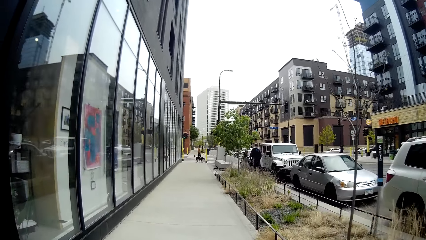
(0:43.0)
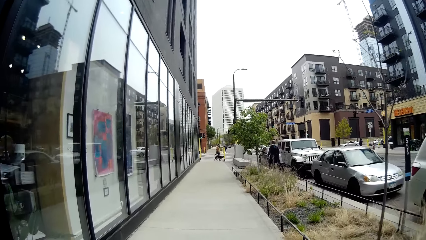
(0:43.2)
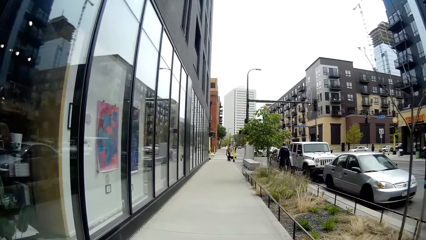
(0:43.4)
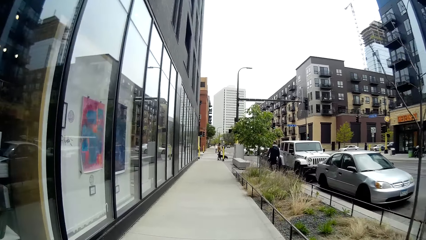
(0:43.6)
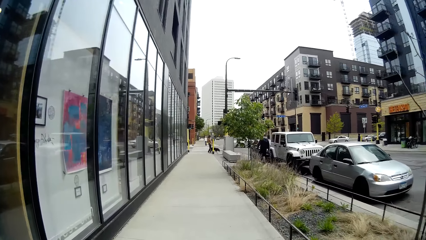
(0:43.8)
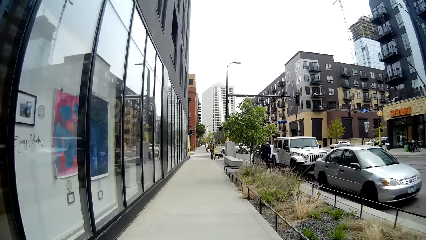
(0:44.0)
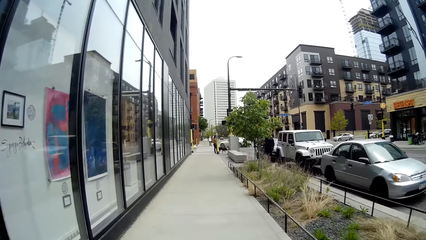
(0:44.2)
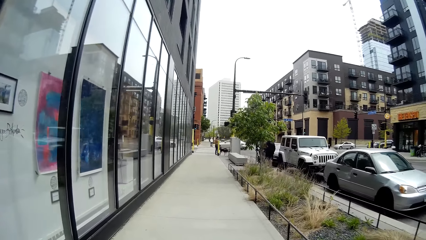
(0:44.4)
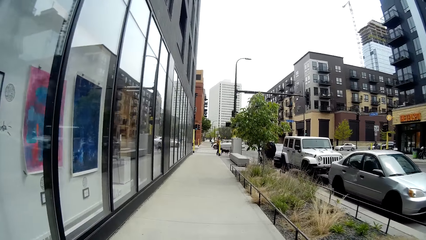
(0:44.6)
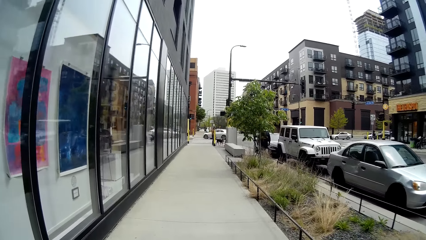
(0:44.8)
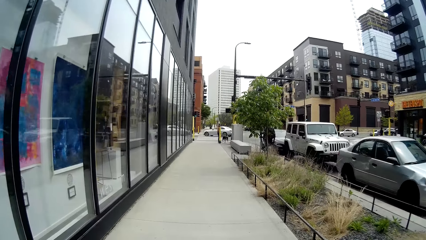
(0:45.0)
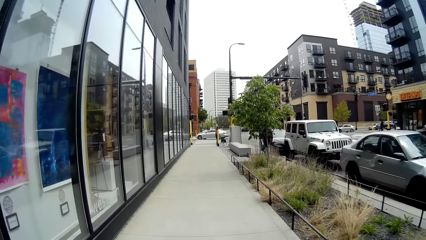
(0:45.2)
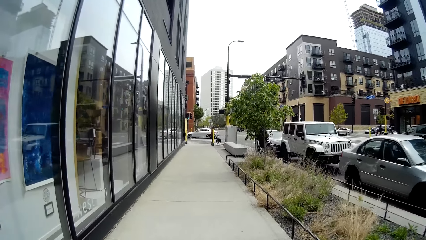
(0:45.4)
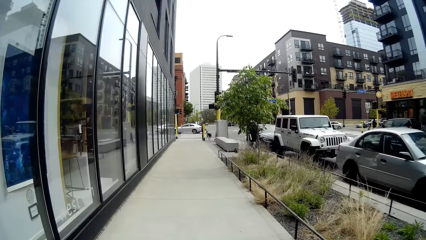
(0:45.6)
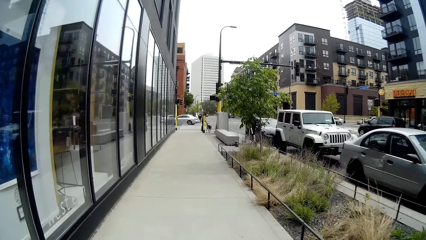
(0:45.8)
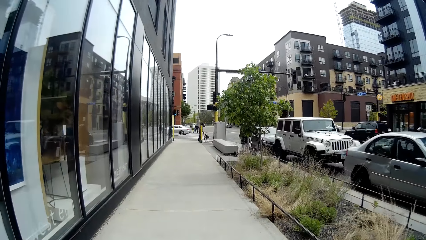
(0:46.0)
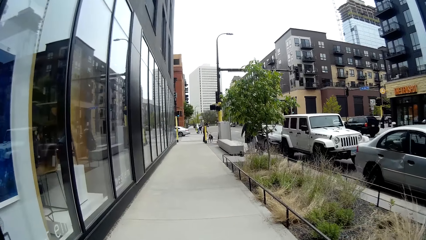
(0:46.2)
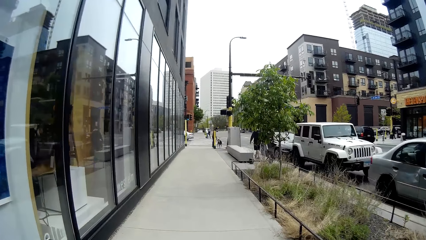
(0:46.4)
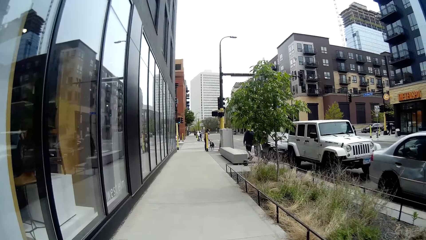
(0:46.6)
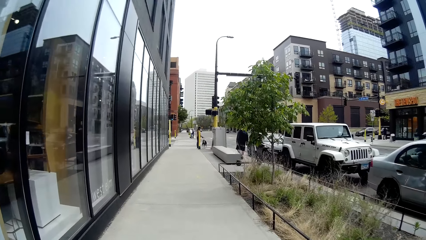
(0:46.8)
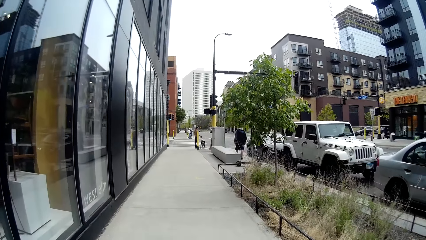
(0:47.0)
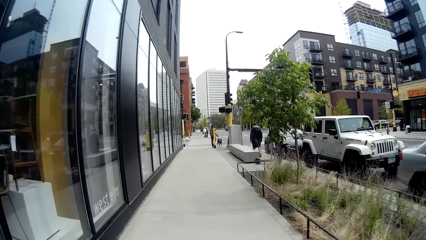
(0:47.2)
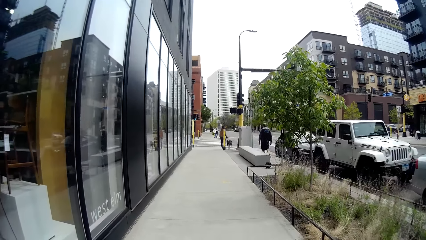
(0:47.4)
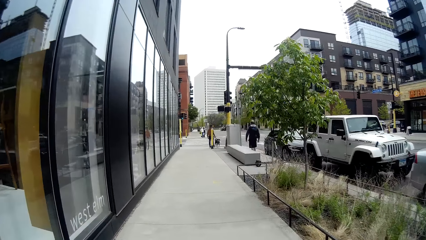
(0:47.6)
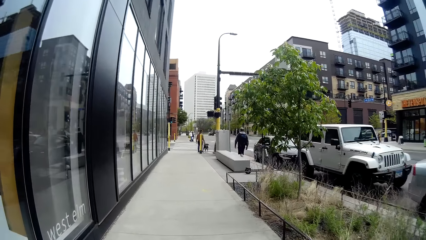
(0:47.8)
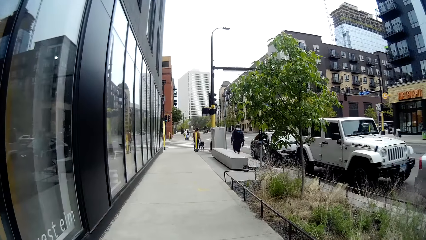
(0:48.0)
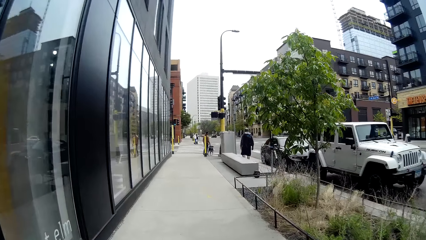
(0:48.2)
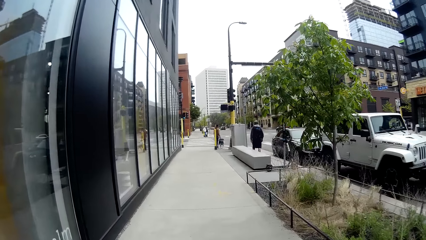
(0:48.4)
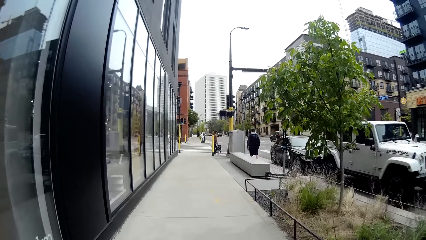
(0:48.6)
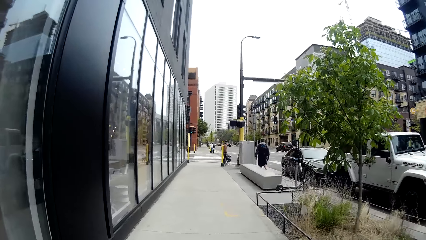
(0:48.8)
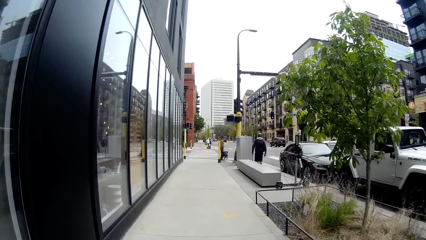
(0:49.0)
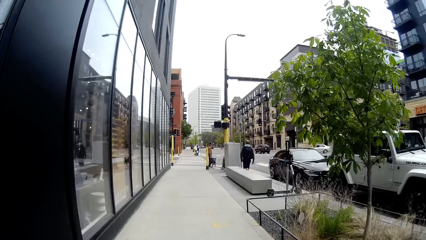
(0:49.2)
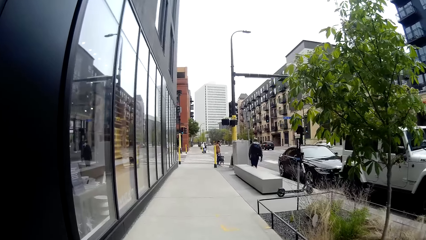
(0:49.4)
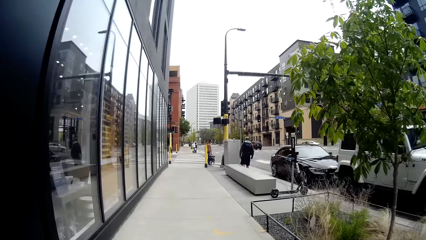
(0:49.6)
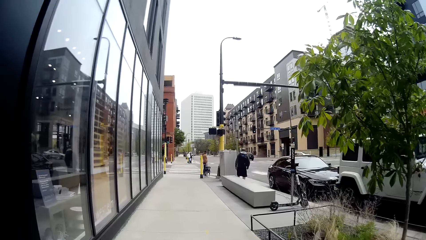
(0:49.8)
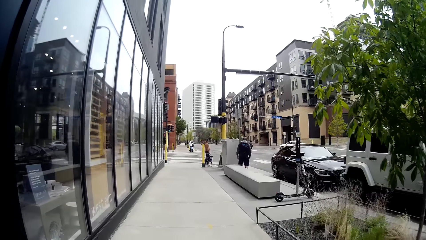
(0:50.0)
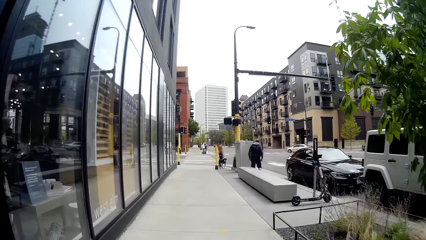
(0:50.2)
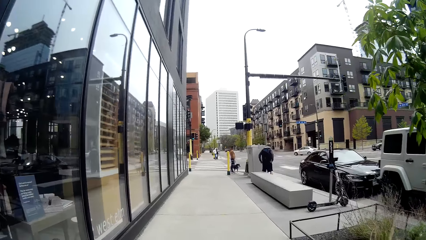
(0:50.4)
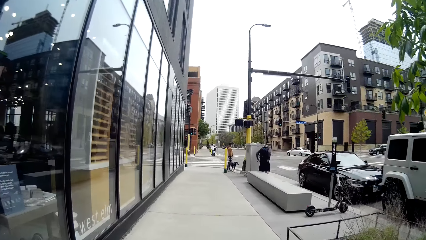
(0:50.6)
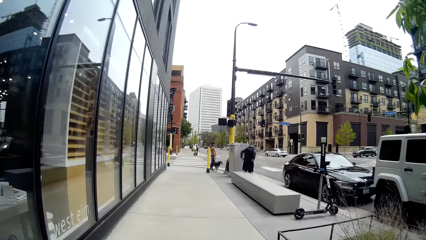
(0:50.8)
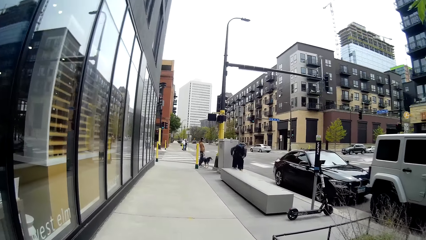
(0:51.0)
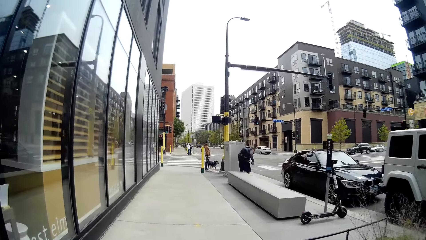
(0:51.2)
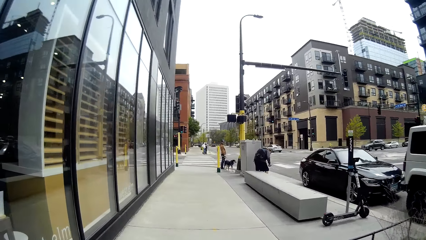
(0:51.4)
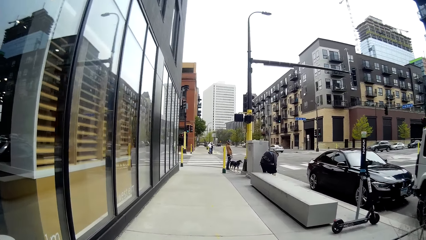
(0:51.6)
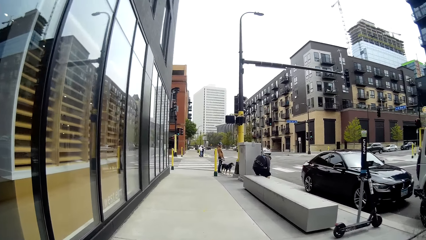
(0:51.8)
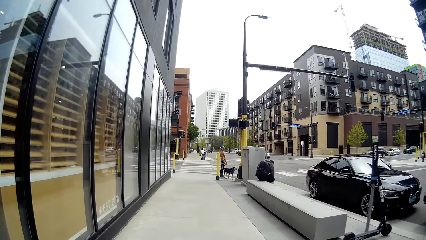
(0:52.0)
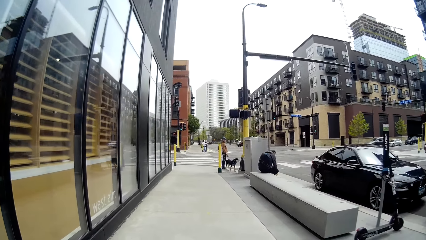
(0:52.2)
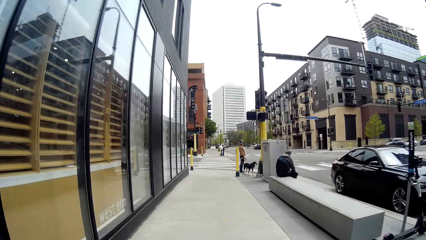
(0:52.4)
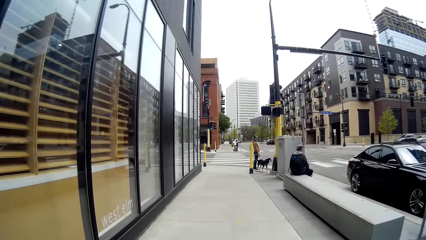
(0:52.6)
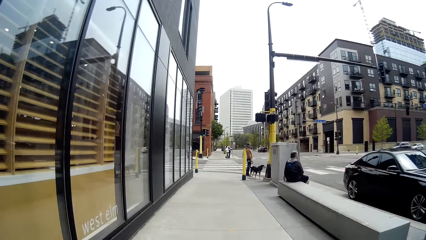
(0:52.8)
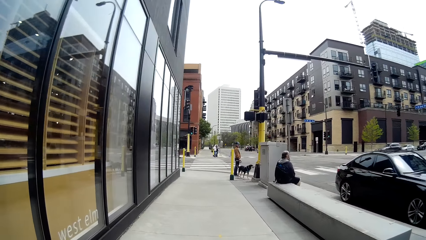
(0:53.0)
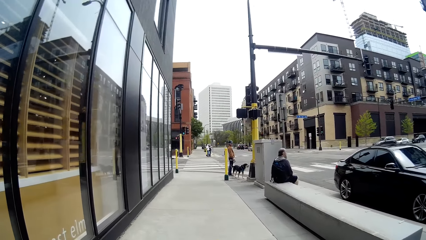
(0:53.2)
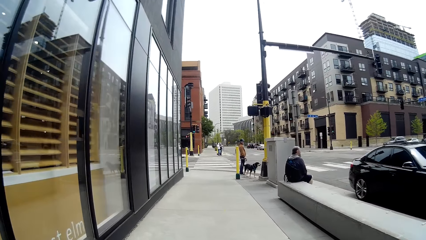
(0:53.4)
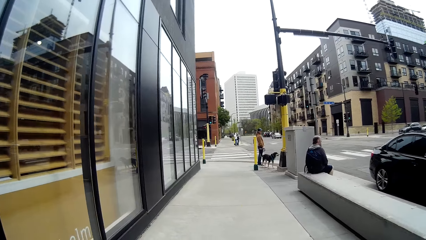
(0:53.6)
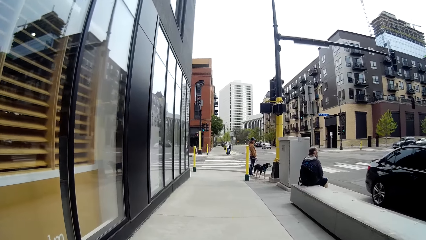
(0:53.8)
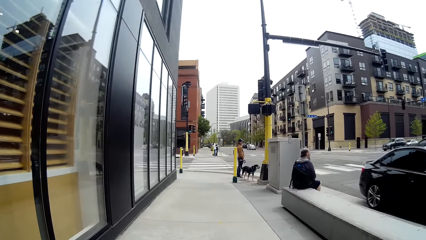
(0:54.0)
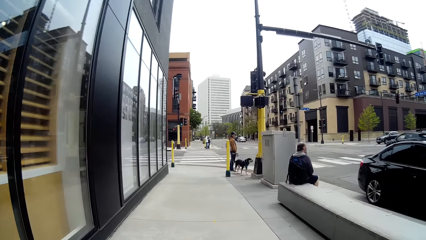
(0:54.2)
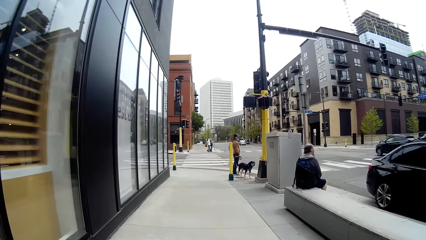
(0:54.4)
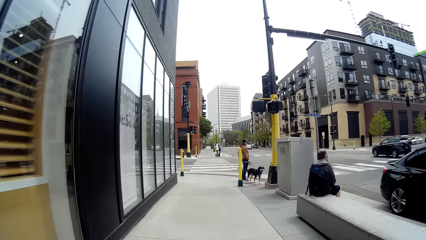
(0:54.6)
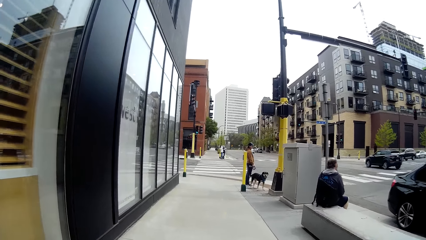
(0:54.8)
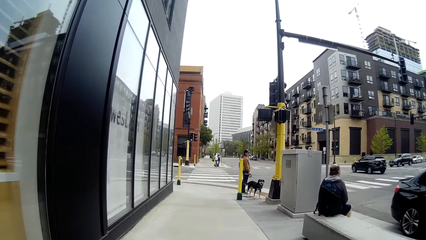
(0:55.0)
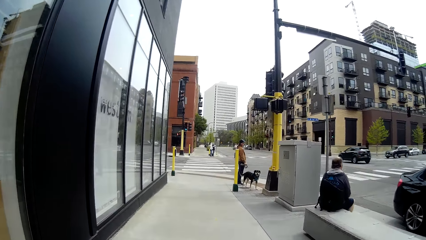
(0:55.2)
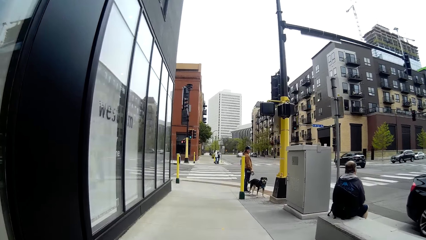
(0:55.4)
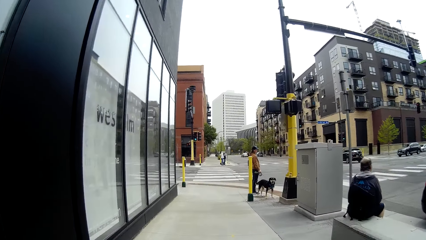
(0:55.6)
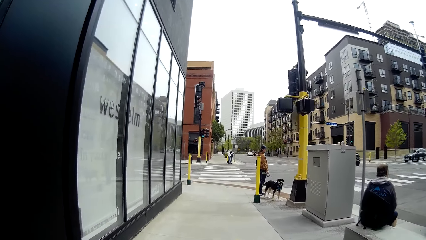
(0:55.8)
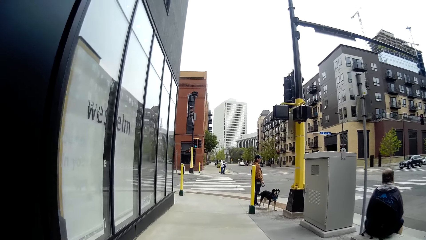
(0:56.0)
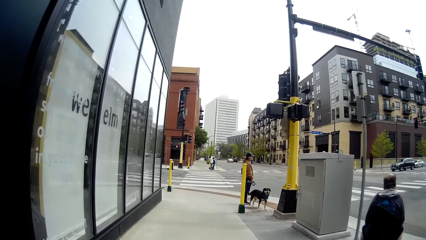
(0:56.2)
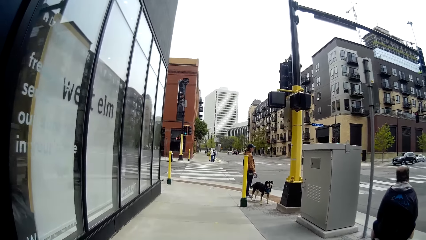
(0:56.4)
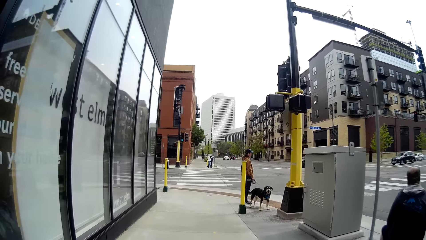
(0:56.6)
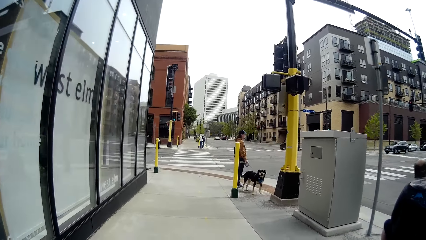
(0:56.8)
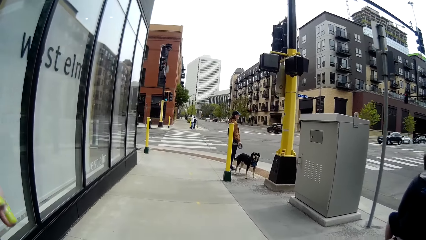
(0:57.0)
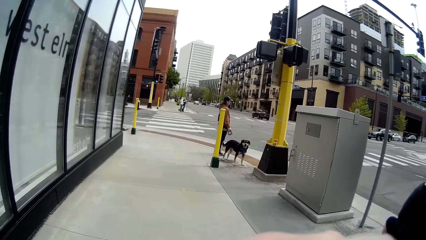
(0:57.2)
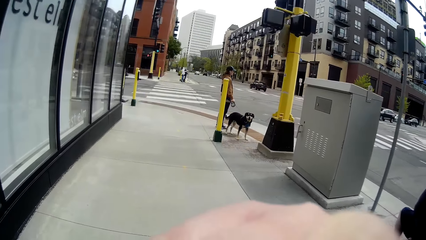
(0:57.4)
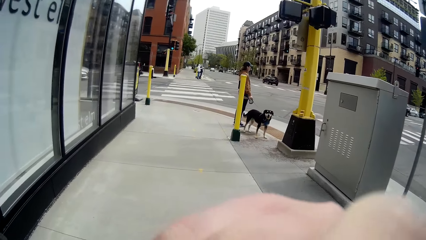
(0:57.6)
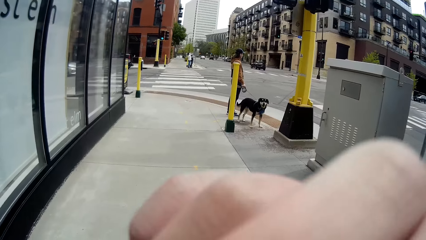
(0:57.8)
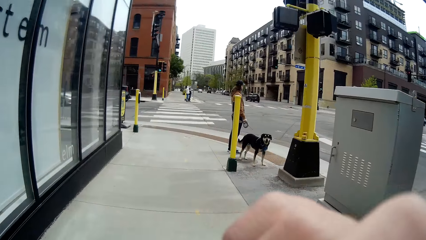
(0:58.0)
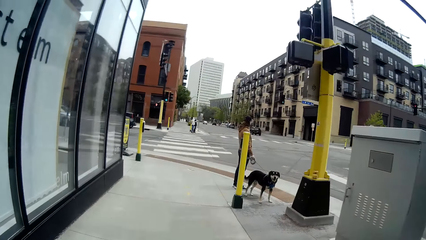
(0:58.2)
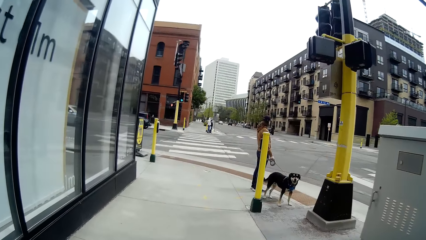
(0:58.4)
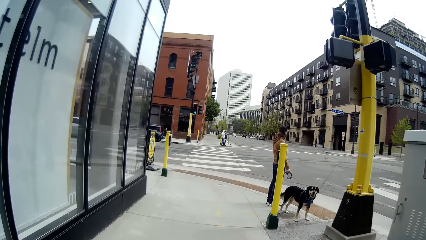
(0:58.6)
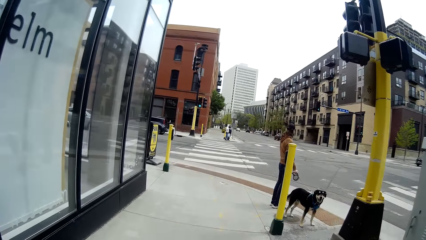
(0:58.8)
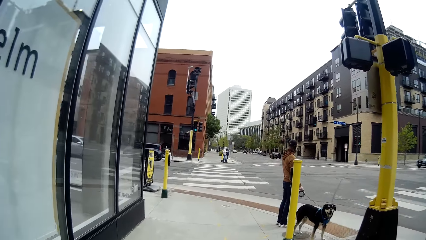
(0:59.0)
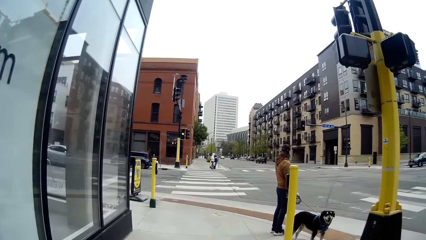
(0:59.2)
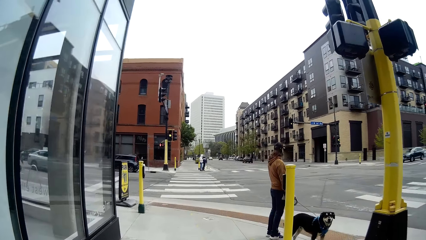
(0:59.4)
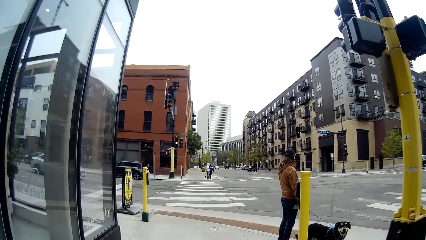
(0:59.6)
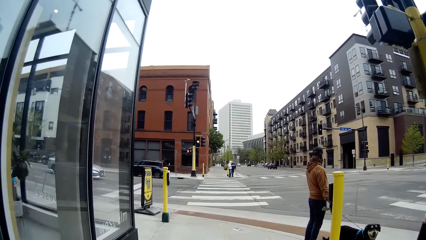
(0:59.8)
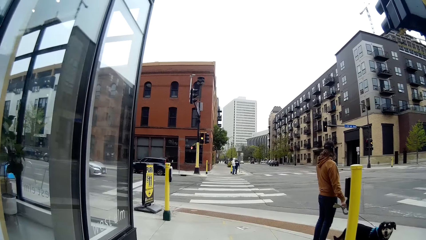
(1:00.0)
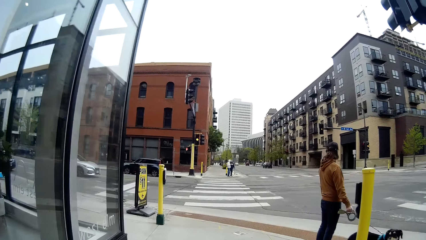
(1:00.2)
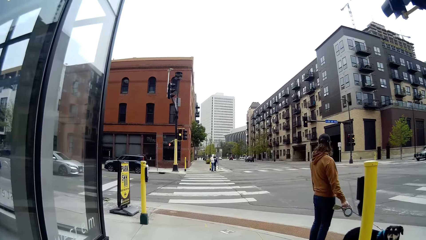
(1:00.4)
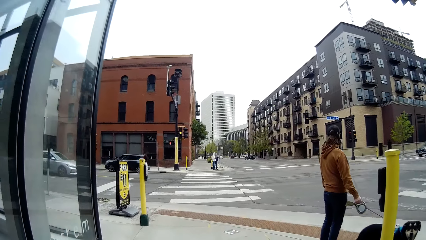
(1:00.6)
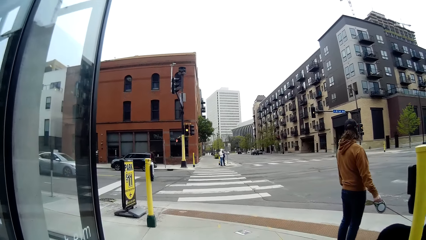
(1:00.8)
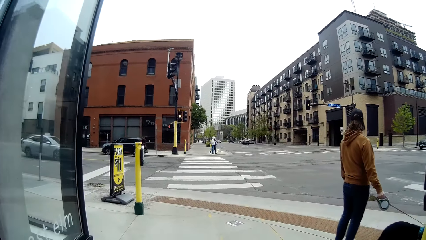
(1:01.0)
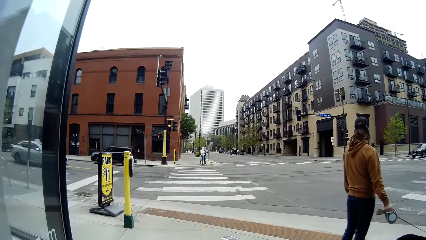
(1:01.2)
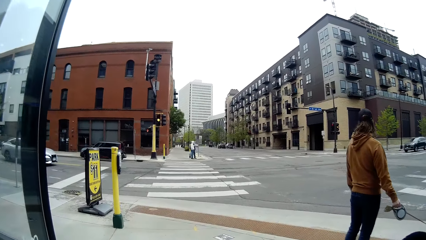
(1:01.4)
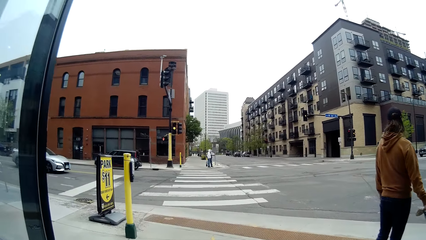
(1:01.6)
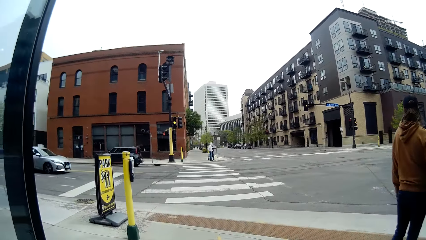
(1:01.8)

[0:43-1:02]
The camera wearer walks around. She touches her face with her left hand. She raises the hand. A woman holds a dog by a leash in her right hand. The camera wearer walks around.
